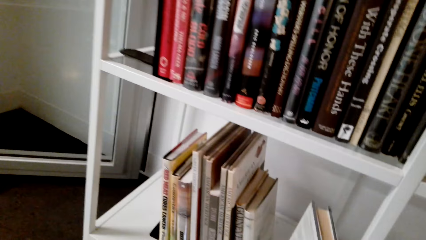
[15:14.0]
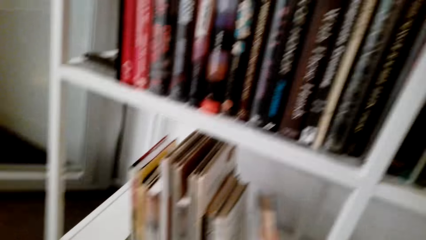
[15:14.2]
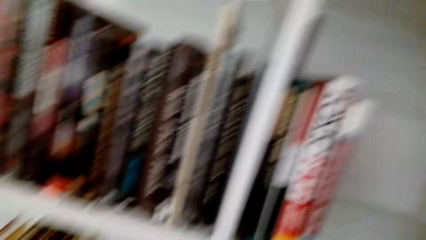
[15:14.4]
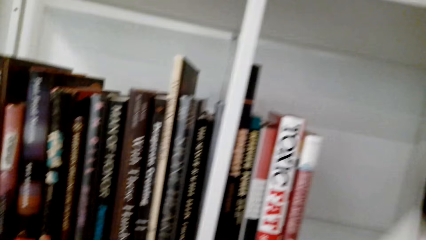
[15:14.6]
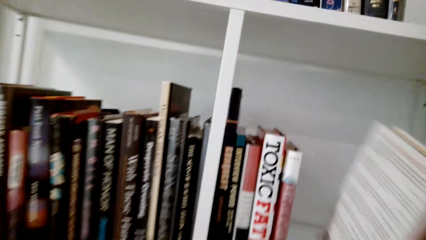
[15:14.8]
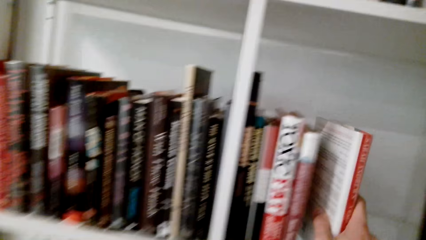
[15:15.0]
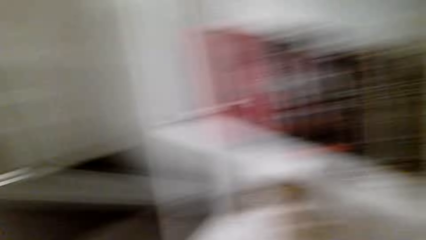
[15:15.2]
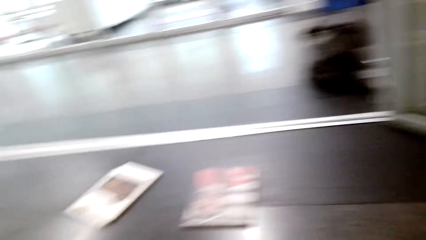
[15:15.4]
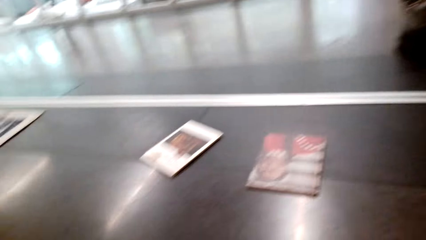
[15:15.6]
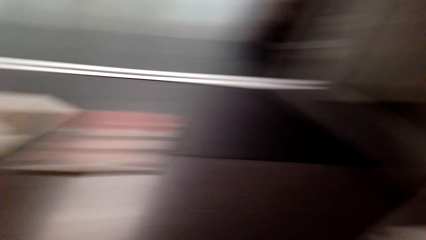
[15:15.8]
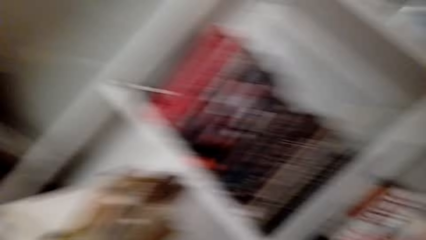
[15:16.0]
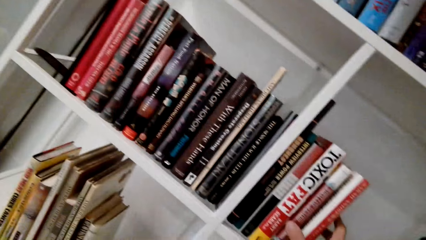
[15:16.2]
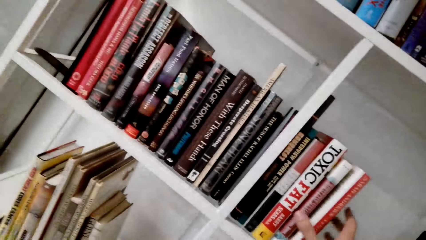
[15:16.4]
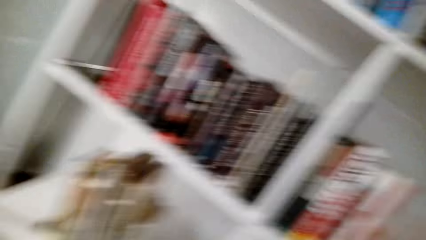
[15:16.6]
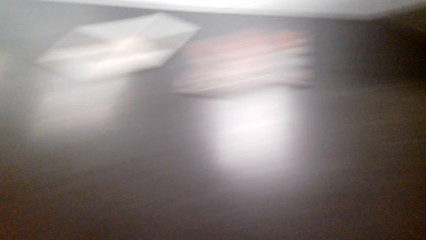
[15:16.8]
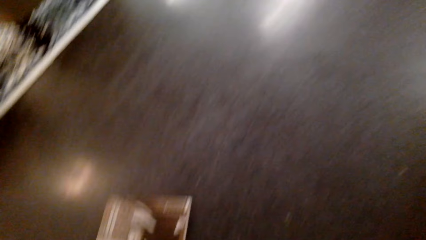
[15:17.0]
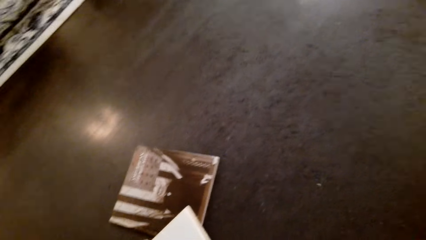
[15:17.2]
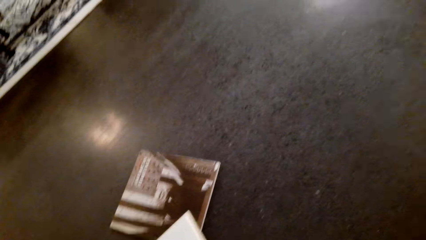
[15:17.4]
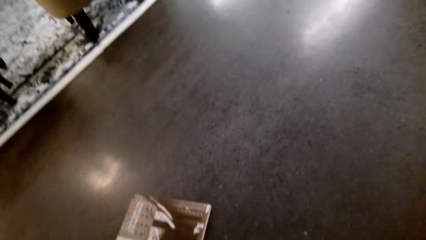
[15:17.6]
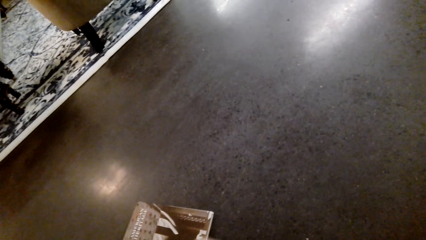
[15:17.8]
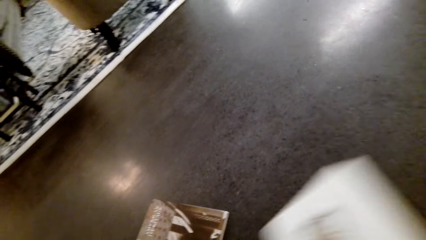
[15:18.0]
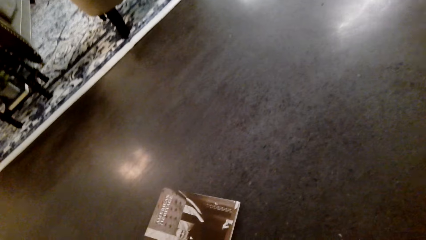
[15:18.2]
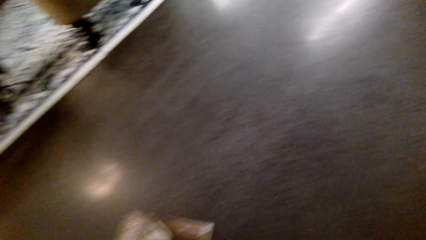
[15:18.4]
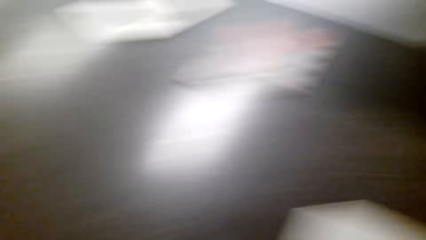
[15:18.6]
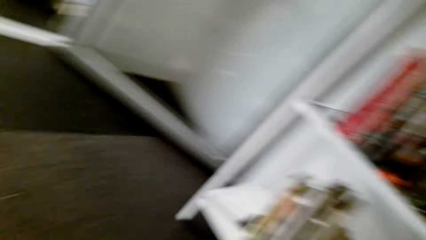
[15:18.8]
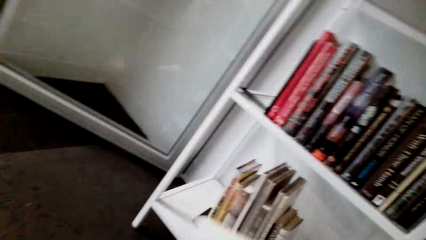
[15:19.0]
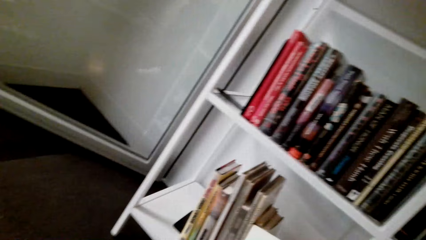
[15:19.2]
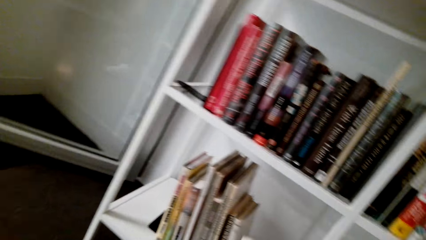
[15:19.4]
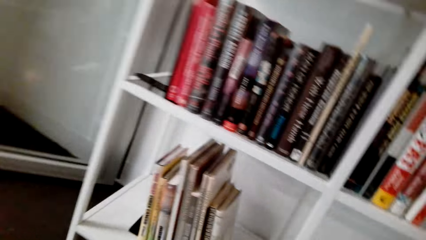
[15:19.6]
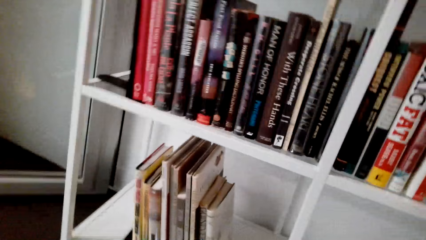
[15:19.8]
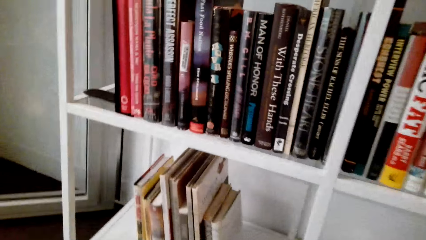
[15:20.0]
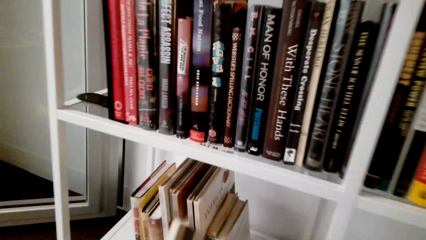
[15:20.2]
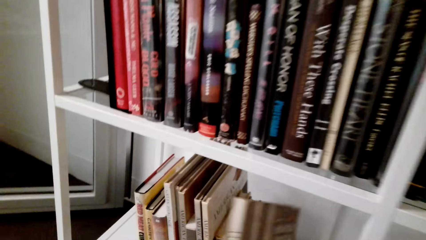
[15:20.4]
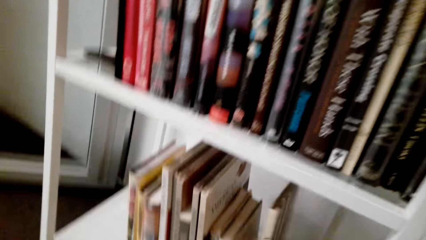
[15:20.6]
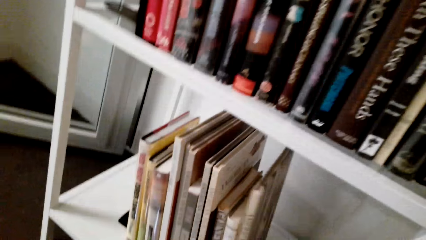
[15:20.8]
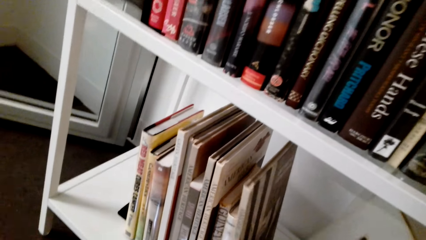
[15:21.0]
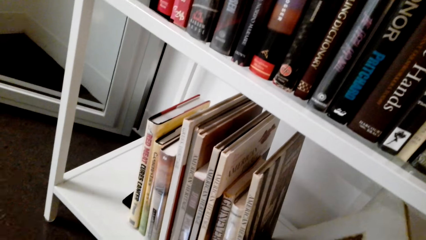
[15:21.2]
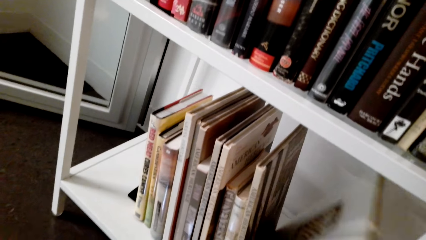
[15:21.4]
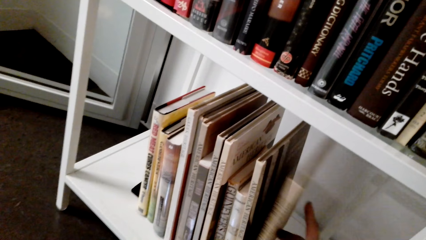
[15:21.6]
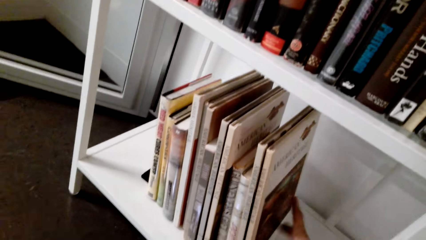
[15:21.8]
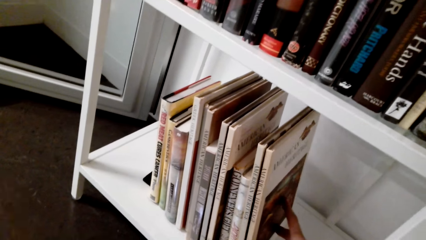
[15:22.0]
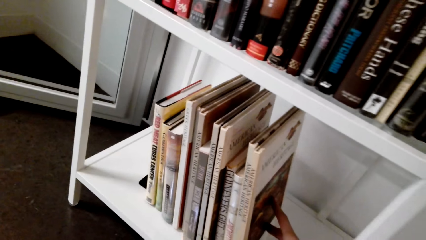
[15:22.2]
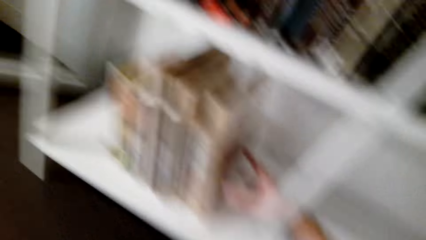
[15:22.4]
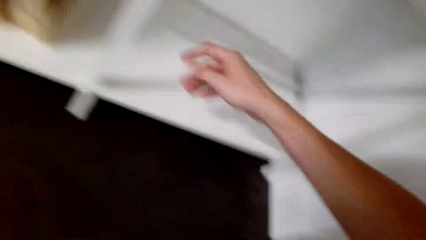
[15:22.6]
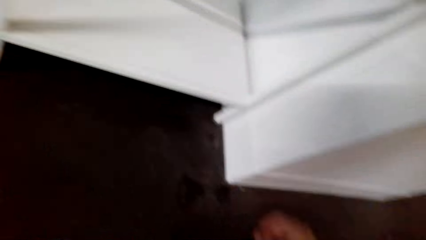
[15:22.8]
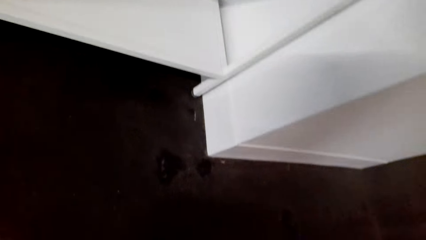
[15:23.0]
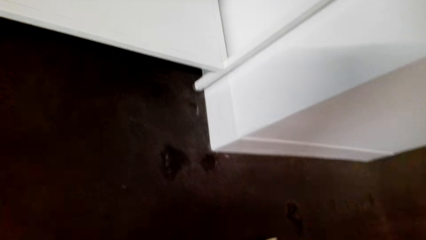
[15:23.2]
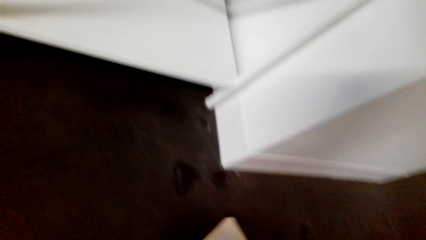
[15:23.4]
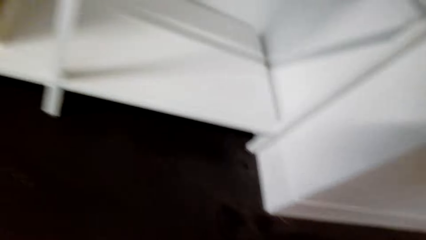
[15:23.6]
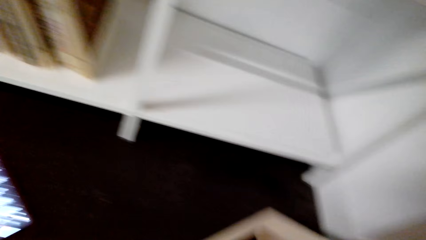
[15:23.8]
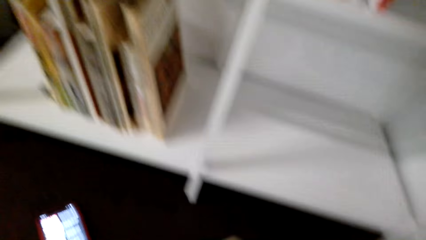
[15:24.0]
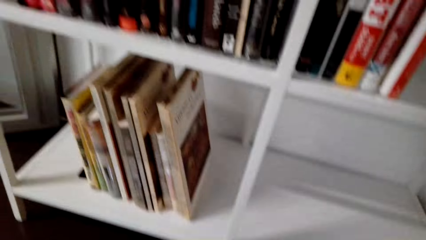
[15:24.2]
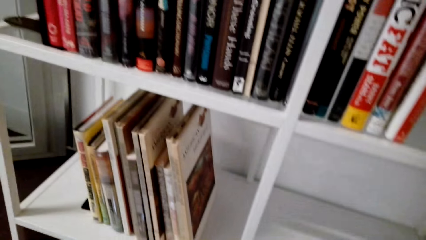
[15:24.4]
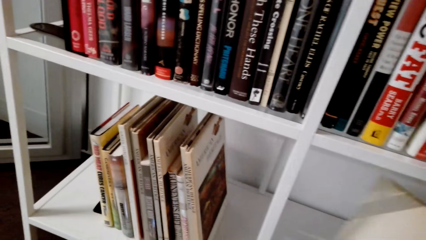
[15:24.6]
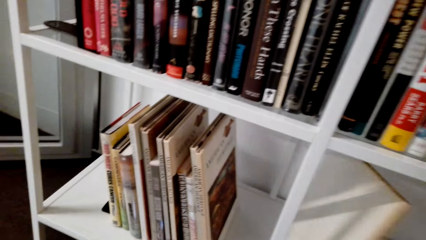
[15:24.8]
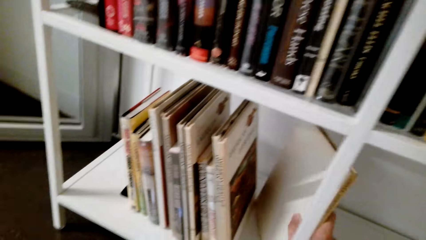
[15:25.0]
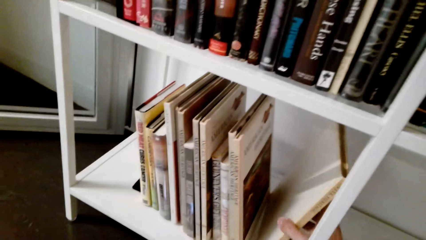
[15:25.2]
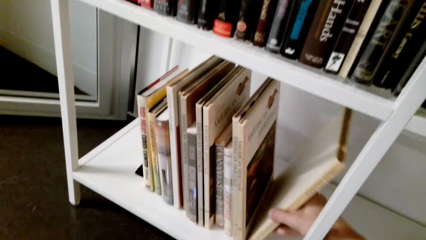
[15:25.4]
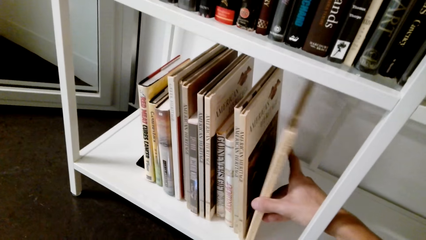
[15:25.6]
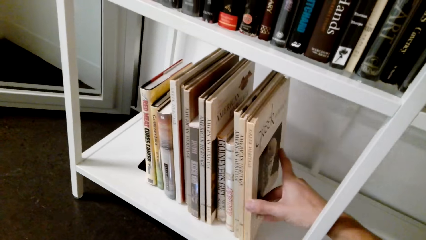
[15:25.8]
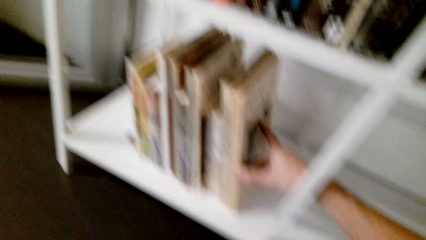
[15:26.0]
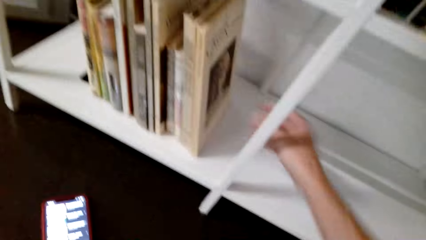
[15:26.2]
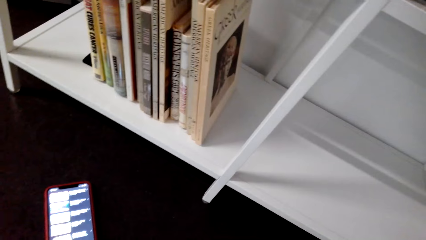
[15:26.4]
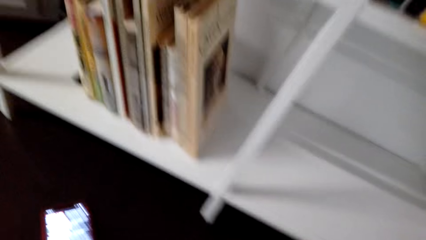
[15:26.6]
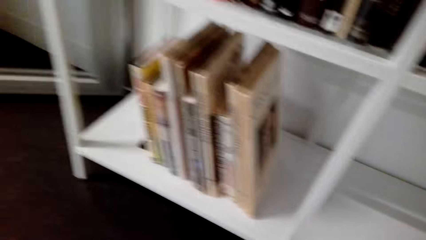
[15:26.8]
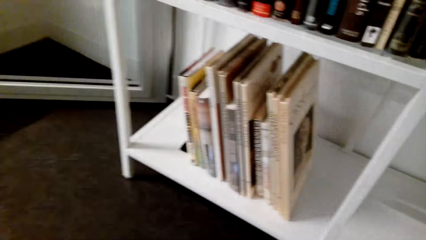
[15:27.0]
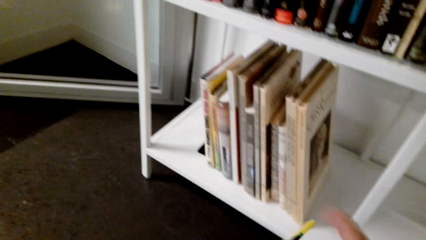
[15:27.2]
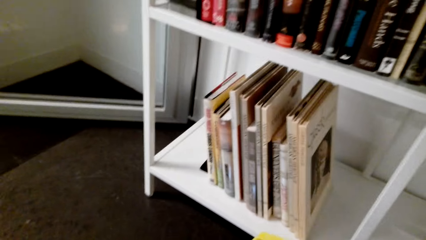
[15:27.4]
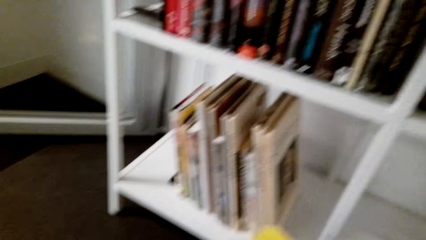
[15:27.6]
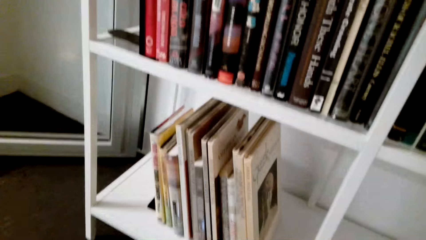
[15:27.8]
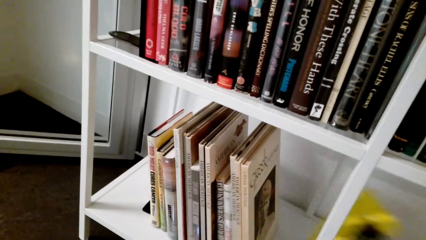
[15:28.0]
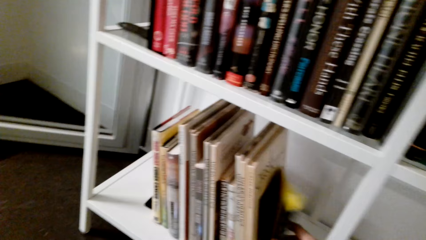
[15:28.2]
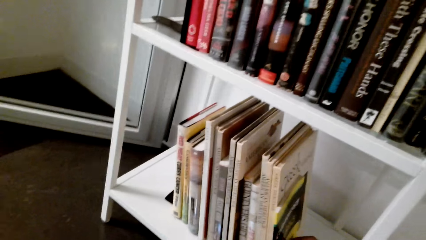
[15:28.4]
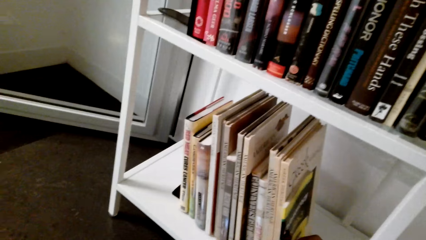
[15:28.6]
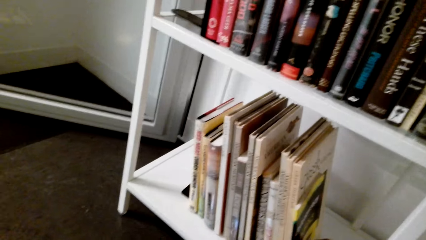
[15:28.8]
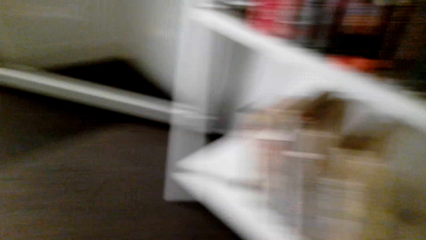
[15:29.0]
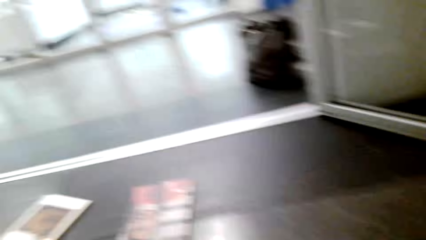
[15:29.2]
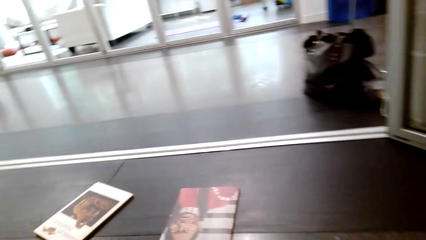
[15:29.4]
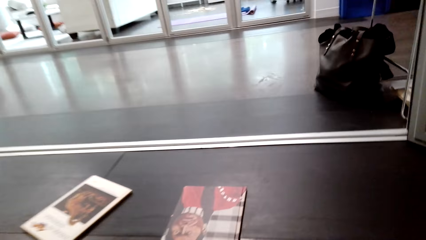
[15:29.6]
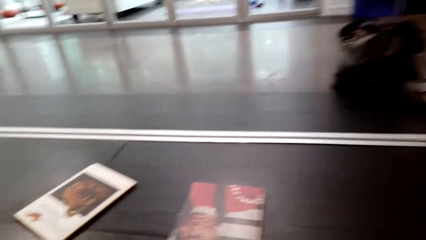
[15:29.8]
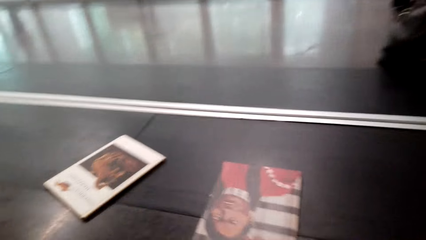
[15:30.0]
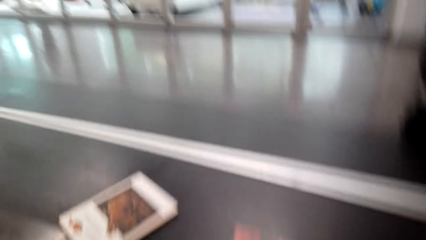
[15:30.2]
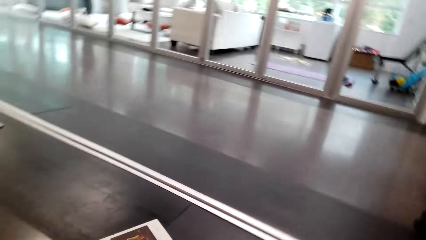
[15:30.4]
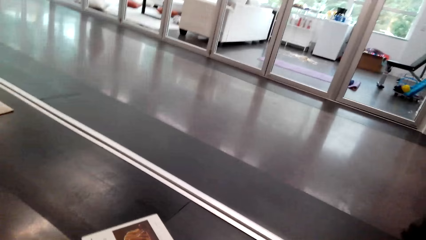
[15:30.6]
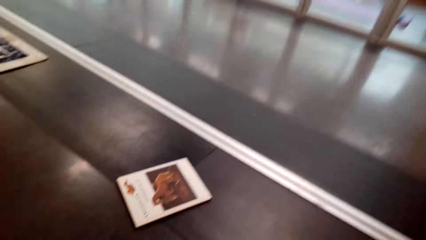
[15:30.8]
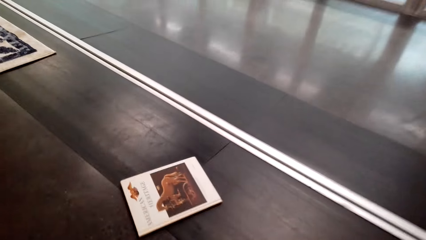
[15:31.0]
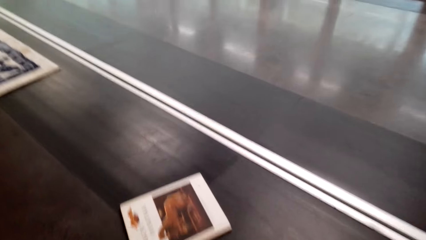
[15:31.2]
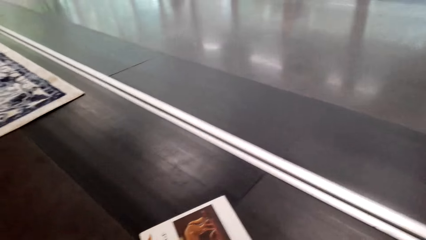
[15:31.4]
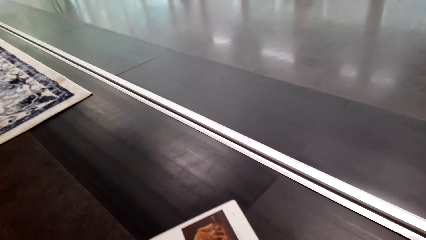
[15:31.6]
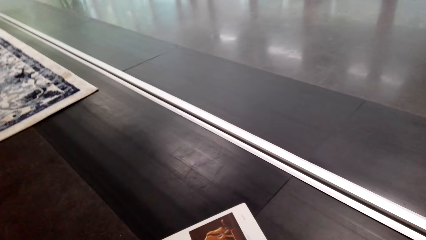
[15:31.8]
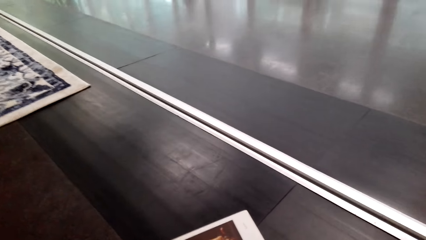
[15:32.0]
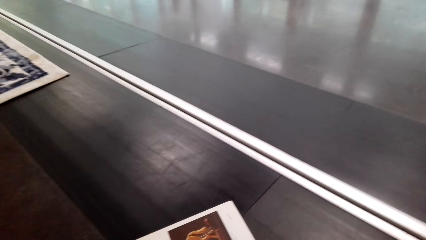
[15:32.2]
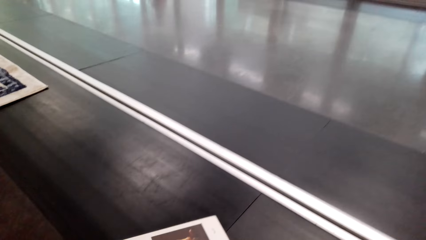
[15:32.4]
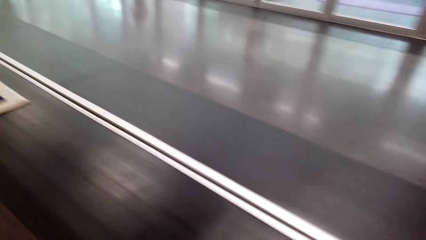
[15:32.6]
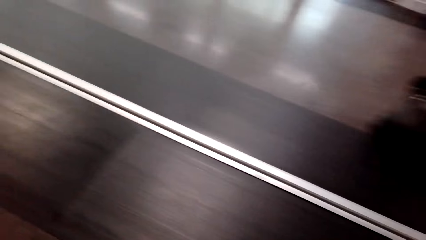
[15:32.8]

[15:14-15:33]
The camera wearer puts a book on the shelf. They pick up the book from the floor. They put the book on the shelf. They put the book on the shelf. They pick up the book from the floor. They put the book on the shelf. They walk around the room. They pick up the book.
